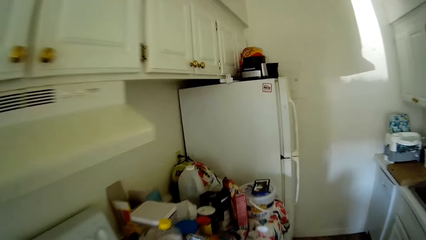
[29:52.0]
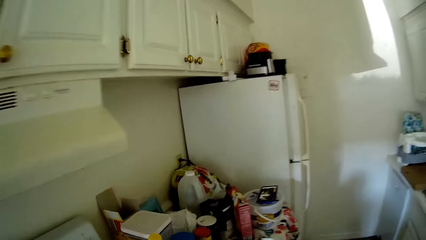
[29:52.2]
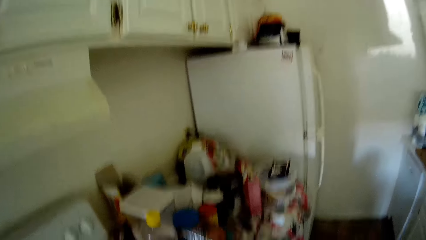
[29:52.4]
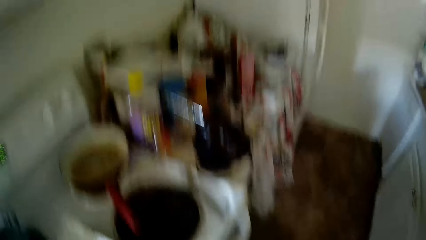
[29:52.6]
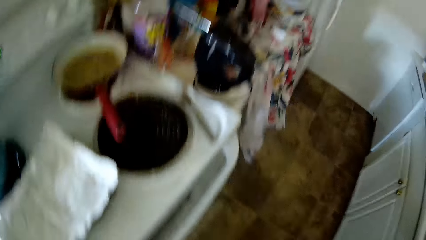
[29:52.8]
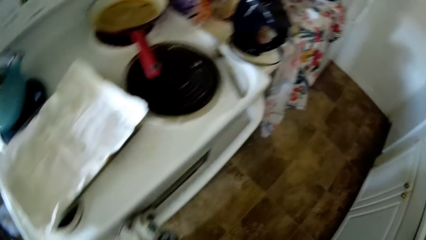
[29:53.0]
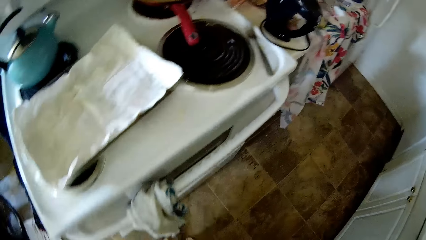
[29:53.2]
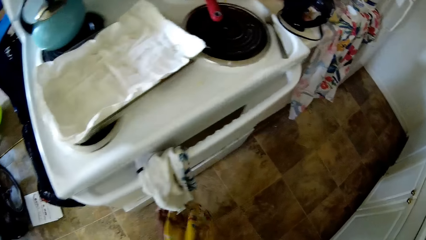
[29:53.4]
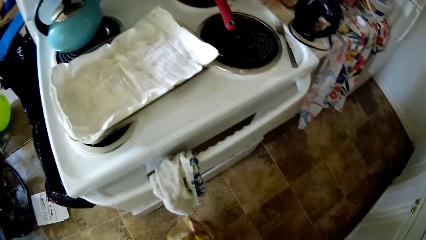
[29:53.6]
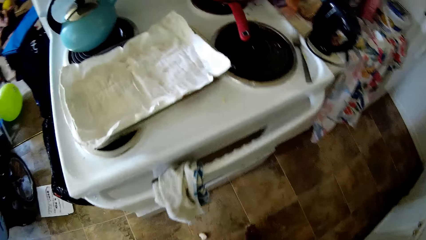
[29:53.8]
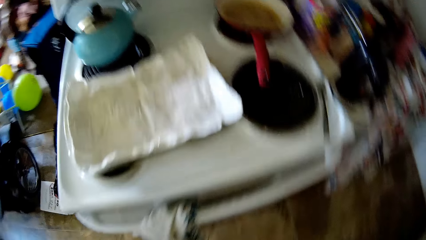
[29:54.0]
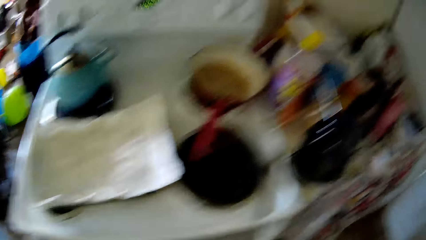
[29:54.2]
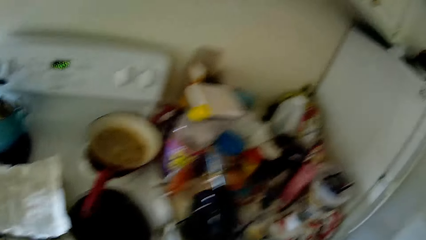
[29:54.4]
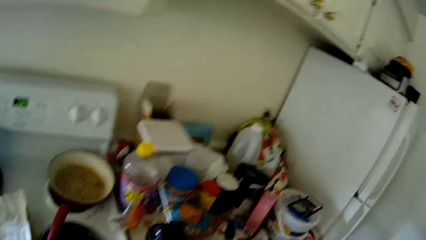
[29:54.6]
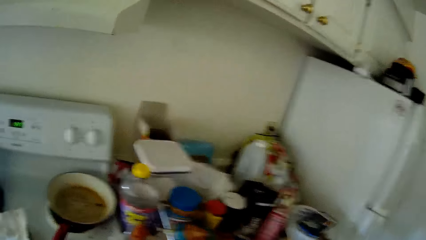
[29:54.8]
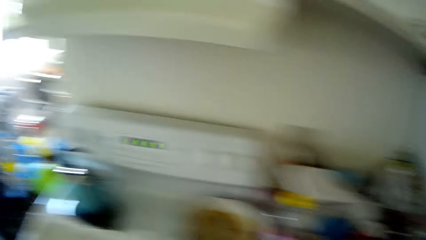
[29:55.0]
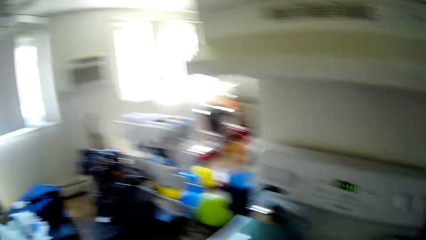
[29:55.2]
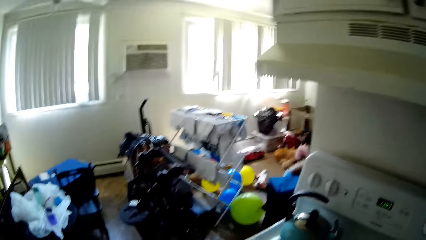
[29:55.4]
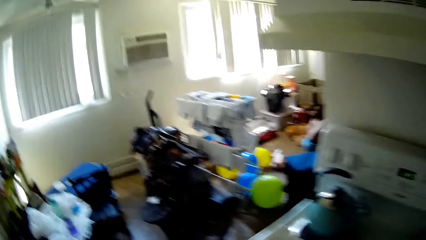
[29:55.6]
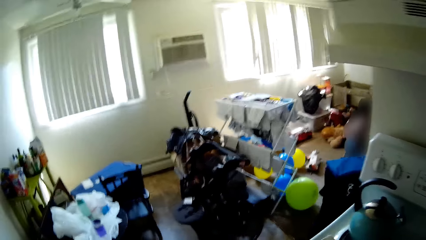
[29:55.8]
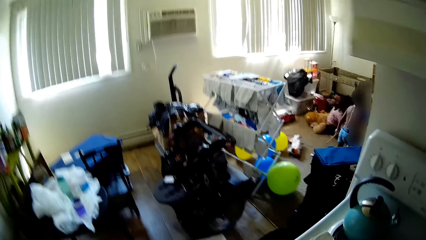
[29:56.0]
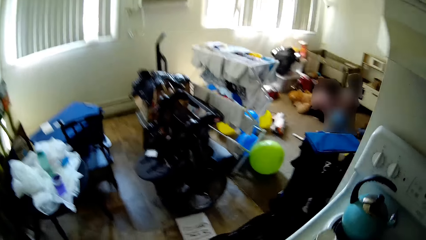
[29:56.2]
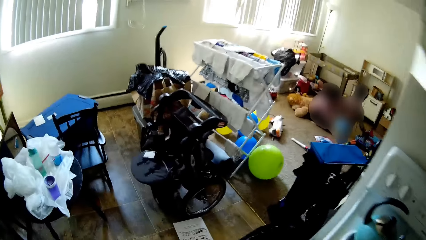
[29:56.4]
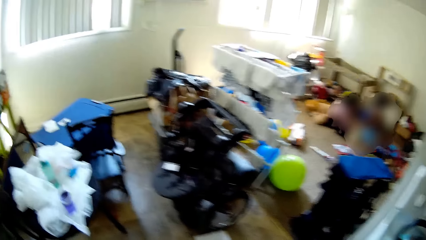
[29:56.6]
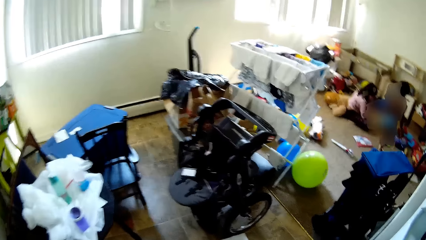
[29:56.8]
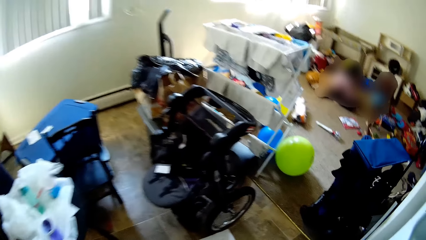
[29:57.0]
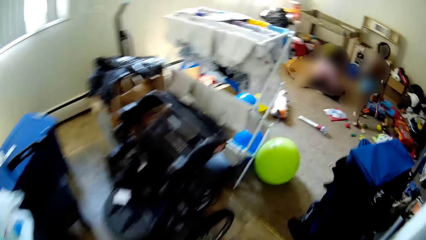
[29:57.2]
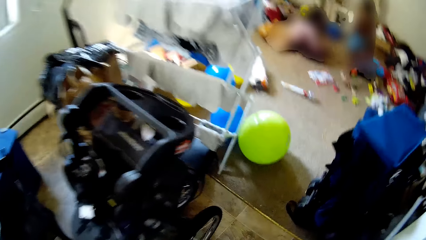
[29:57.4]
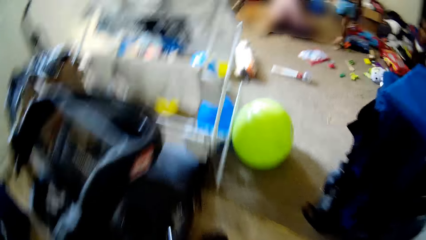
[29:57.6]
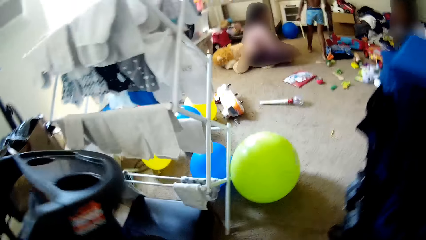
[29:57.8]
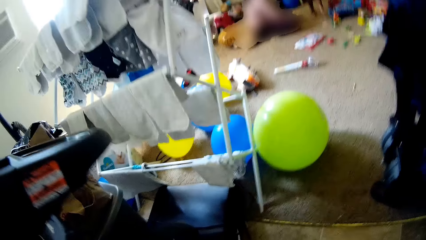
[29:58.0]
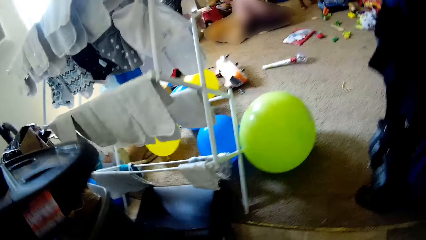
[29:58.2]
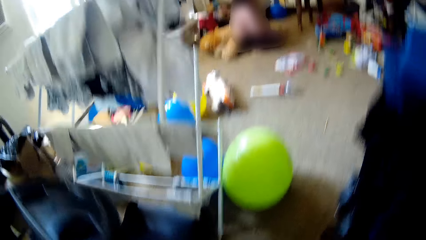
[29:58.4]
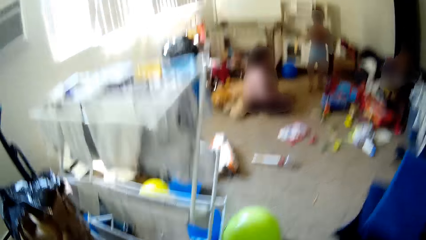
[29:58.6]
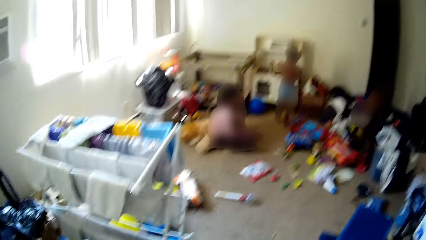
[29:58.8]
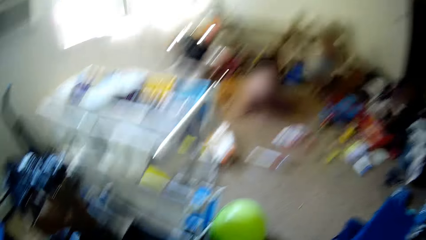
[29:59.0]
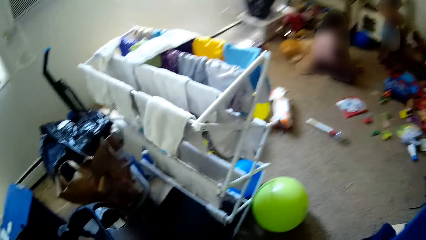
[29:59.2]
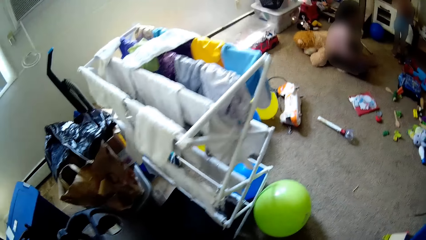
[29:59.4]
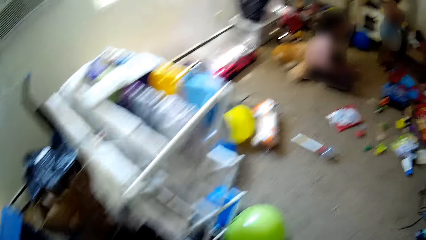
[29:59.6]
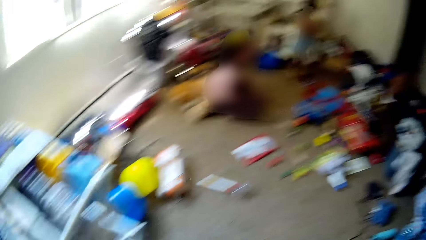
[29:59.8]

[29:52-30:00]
The camera wearer picks up something. They walk in the house.
